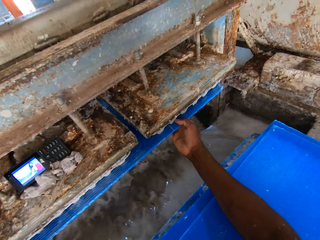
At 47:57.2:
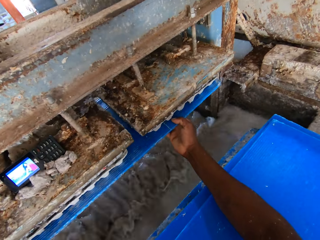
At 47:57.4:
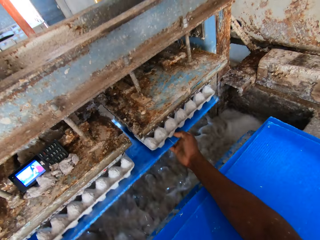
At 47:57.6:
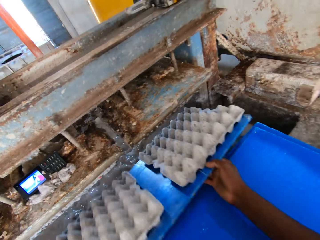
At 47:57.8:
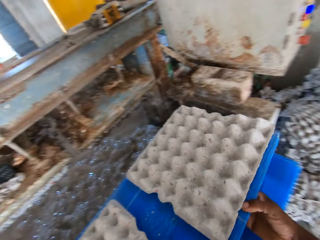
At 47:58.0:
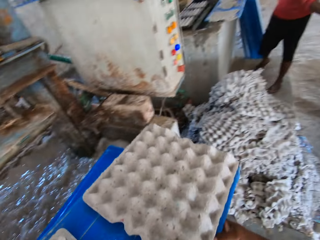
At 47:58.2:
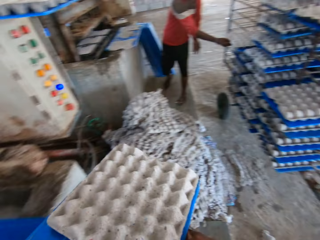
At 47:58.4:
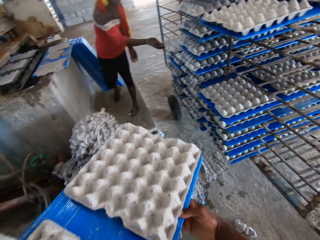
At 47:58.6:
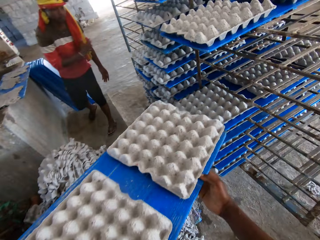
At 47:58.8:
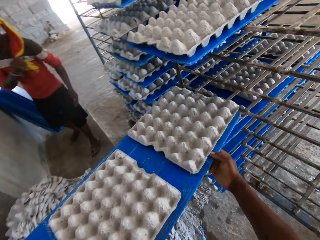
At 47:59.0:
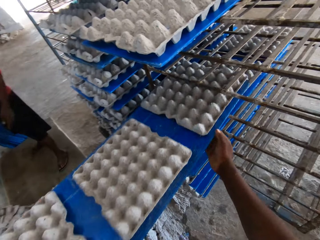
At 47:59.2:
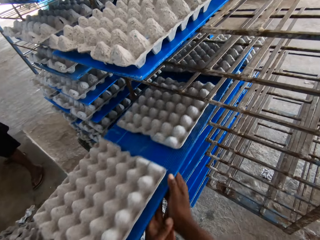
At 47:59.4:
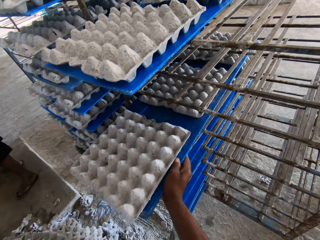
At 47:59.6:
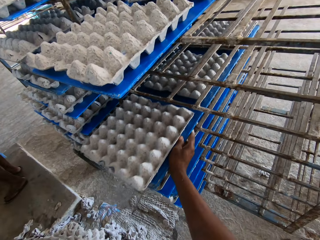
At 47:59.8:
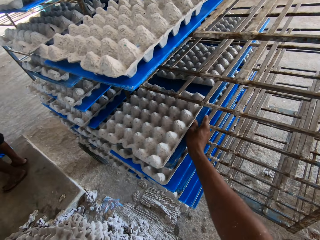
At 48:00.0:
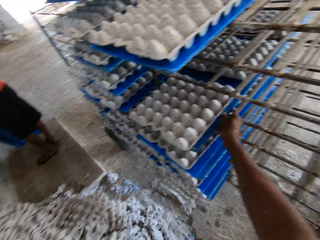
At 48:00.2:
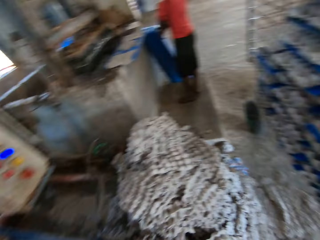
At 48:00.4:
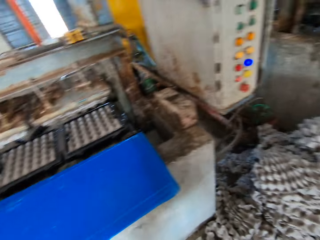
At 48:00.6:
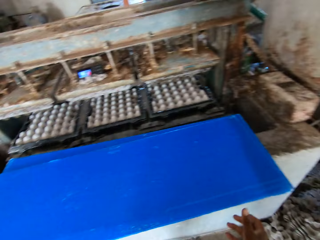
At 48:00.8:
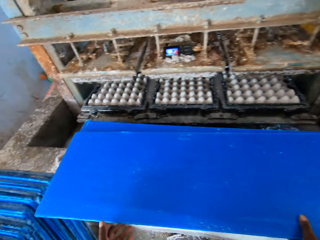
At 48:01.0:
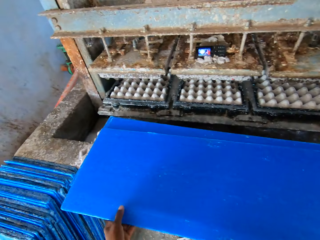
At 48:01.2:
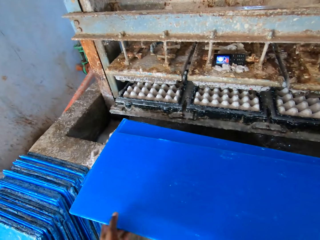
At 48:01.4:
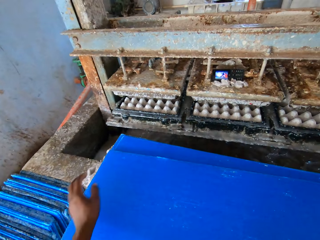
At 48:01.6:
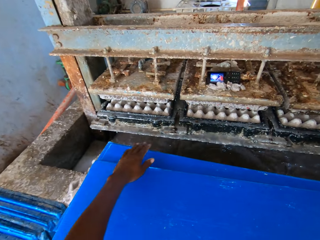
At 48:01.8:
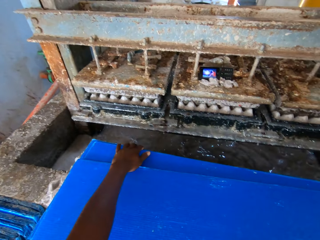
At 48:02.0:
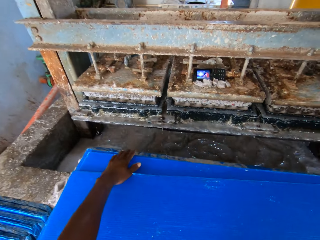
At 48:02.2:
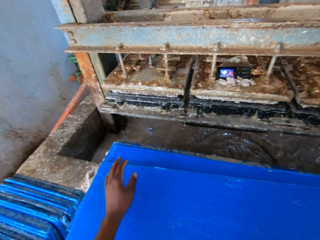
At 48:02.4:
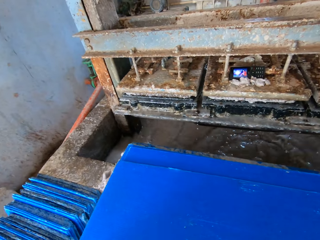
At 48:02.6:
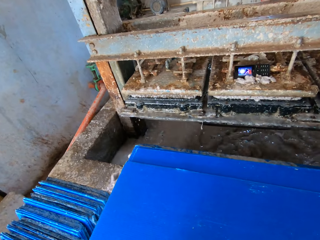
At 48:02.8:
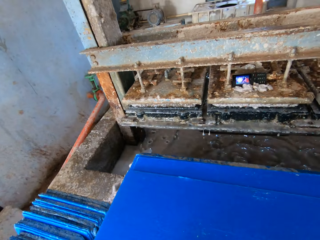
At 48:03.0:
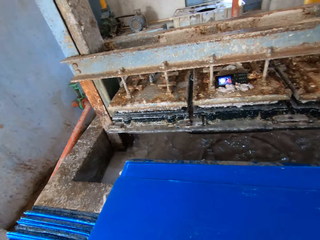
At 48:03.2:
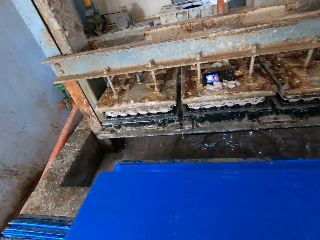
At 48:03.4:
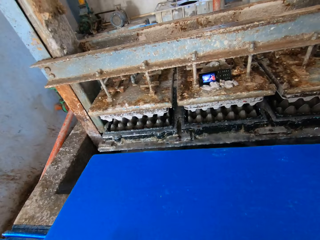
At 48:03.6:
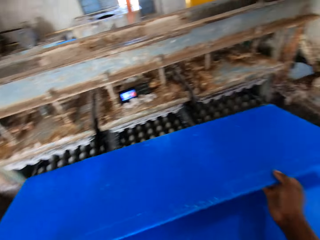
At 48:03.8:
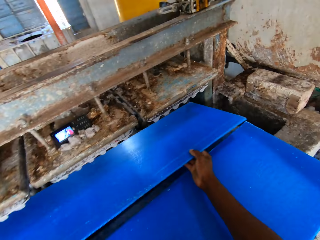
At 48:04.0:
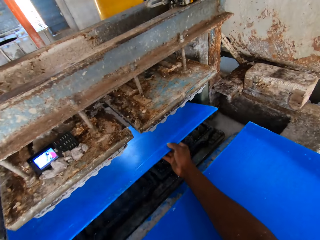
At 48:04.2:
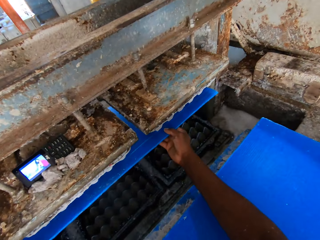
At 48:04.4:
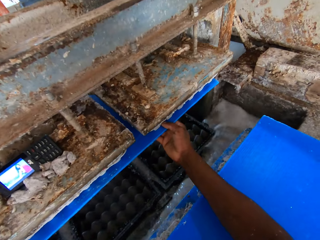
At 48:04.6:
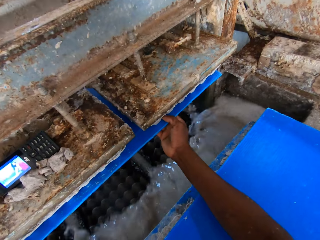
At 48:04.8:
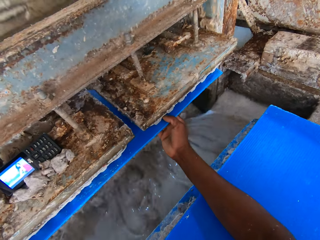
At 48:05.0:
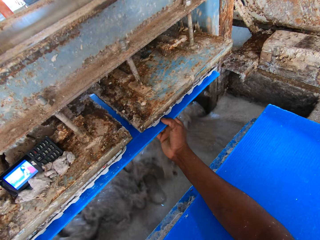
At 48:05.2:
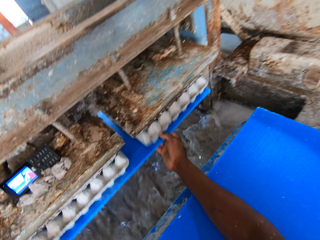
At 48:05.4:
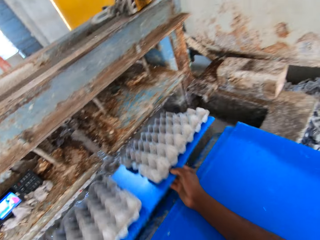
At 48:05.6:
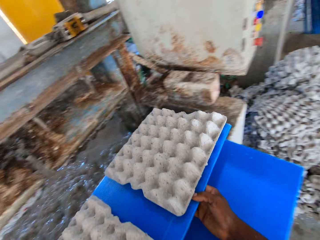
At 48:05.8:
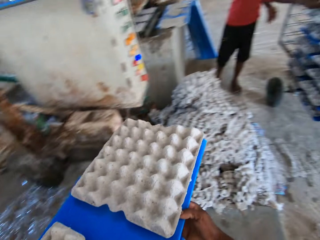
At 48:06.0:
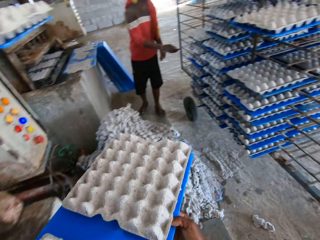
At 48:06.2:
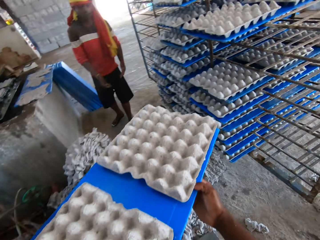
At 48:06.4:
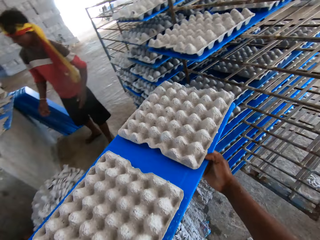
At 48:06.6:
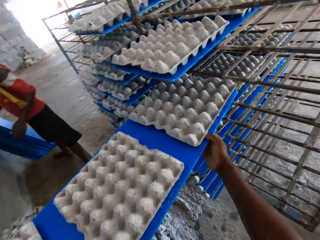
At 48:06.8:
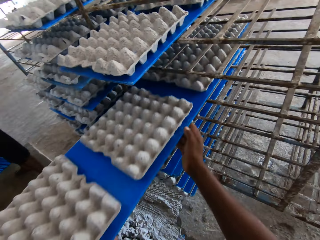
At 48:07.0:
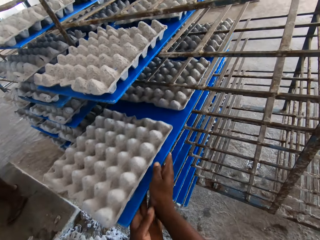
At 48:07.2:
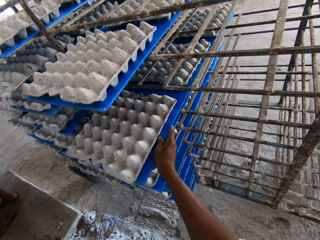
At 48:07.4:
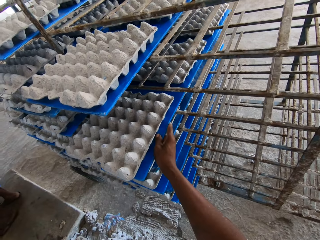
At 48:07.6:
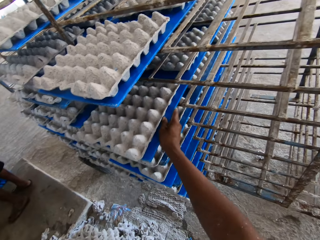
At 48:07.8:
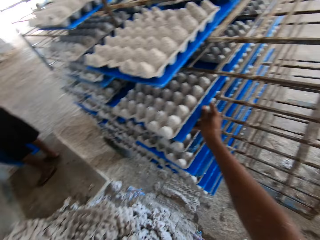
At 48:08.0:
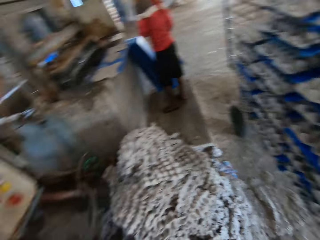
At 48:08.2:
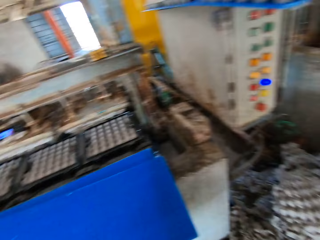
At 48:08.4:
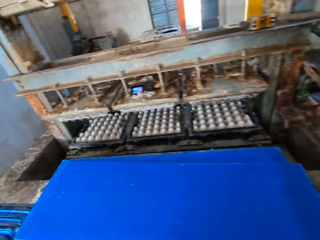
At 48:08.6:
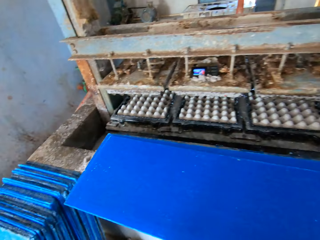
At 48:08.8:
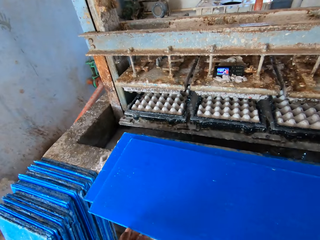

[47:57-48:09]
The camera wearer picks some egg trays with the plastic board or PVC sheet and removes the PVC sheet from the pulp molding machine with both hands. A man touches the PVC sheet on the rack with his right hand. The camera wearer places the PVC sheet with the egg trays on the rack with both hands. He touches the PVC sheets on the platform with both hands. He turns around and adjusts the plastic boards. He picks a plastic board. He places the PVC sheet in the pulp molding machine with both hands, picks some egg trays with the plastic board, and removes the PVC sheet from the pulp molding machine with both hands. The man touches the PVC sheet on the rack with his right hand. The camera wearer places the PVC sheet with the egg trays on the rack with both hands.

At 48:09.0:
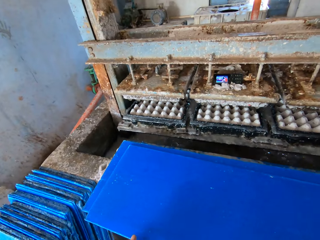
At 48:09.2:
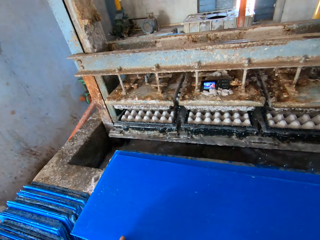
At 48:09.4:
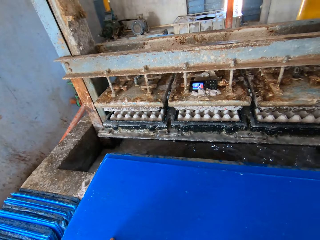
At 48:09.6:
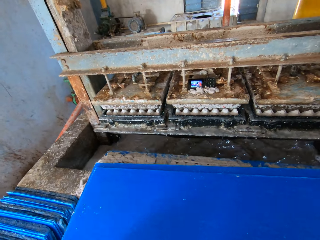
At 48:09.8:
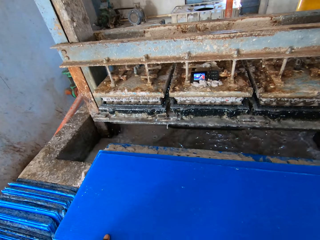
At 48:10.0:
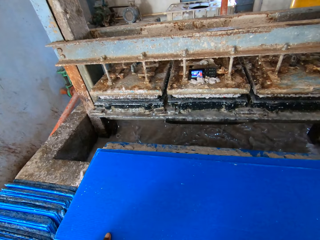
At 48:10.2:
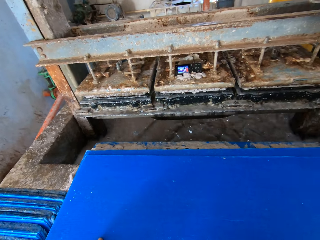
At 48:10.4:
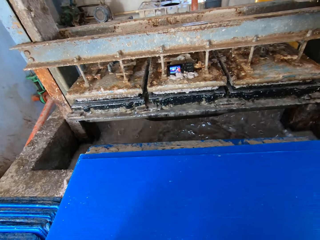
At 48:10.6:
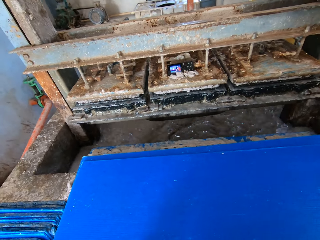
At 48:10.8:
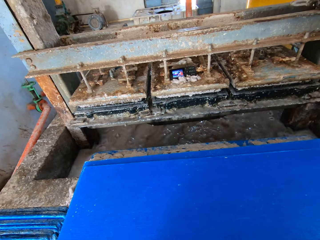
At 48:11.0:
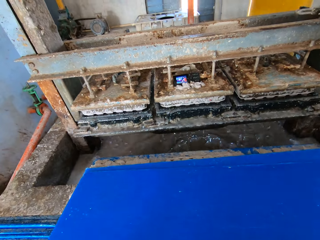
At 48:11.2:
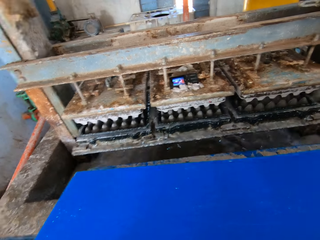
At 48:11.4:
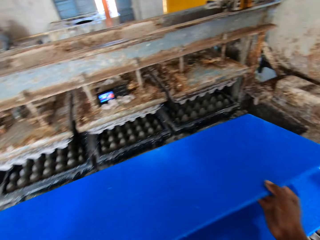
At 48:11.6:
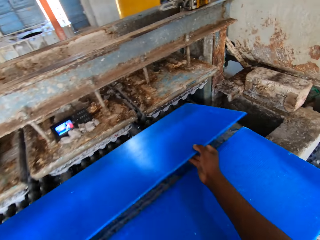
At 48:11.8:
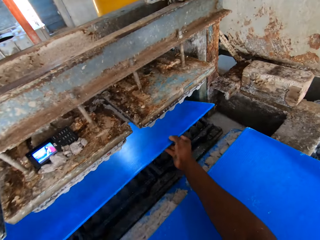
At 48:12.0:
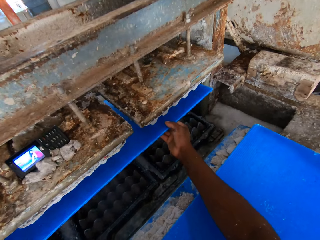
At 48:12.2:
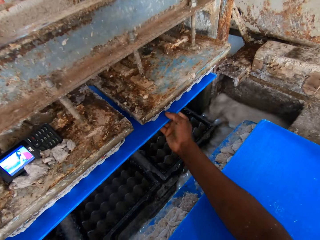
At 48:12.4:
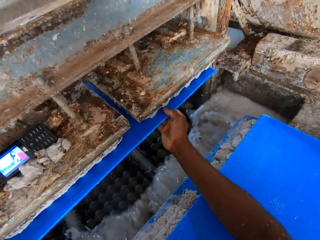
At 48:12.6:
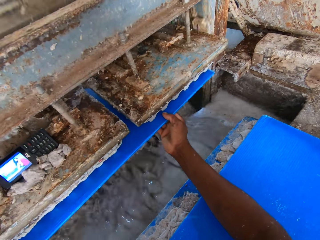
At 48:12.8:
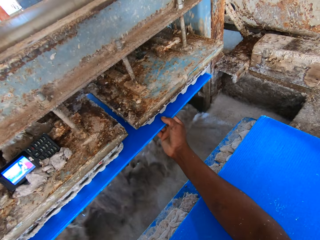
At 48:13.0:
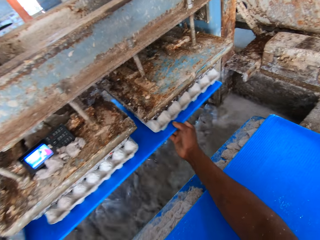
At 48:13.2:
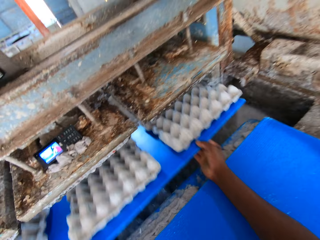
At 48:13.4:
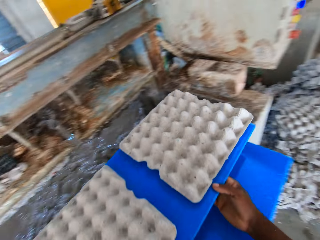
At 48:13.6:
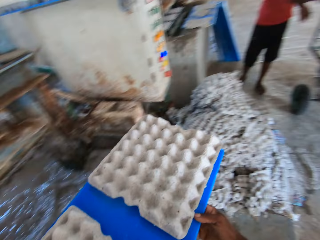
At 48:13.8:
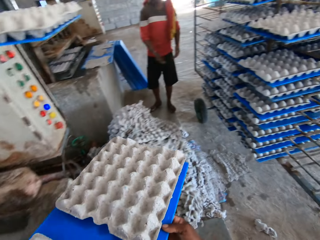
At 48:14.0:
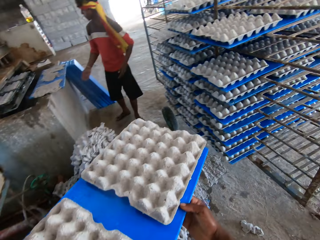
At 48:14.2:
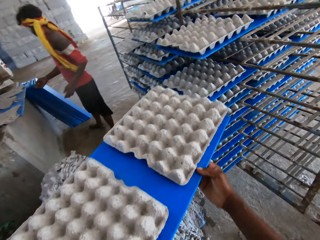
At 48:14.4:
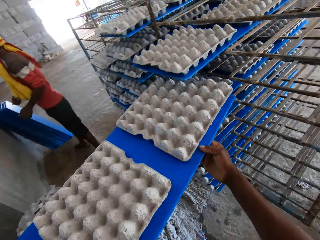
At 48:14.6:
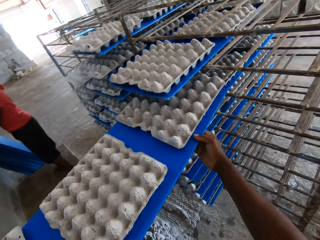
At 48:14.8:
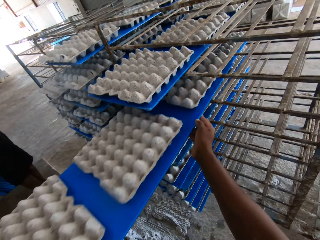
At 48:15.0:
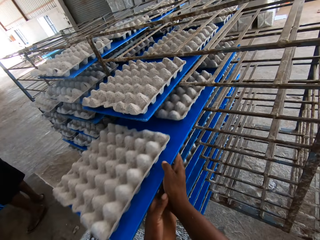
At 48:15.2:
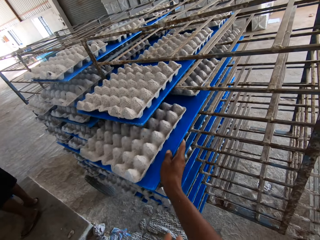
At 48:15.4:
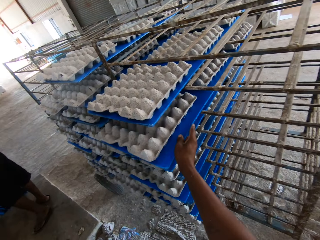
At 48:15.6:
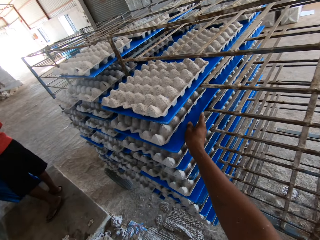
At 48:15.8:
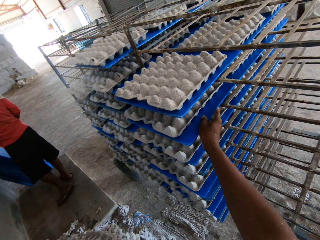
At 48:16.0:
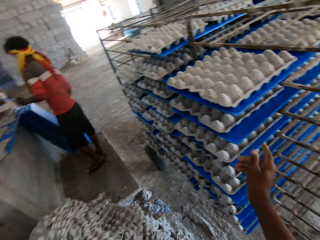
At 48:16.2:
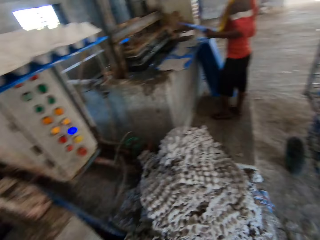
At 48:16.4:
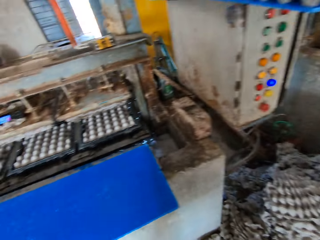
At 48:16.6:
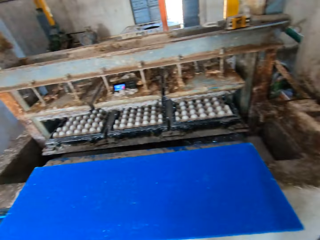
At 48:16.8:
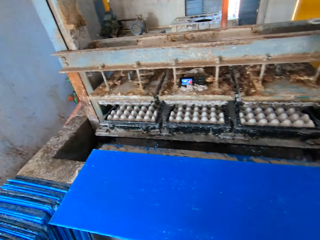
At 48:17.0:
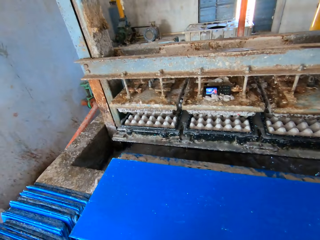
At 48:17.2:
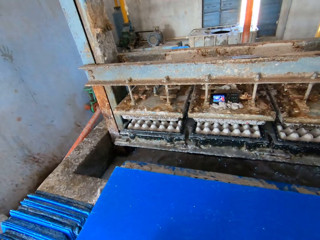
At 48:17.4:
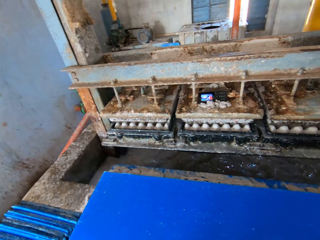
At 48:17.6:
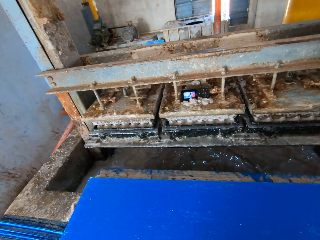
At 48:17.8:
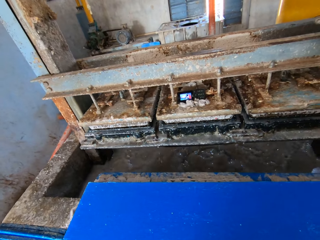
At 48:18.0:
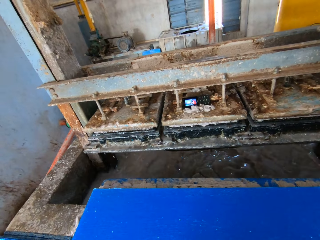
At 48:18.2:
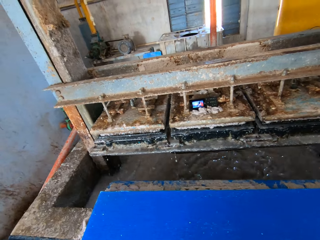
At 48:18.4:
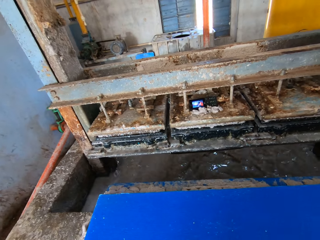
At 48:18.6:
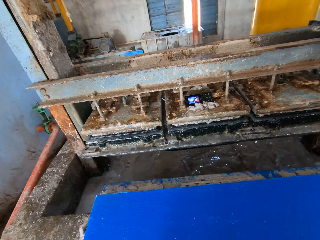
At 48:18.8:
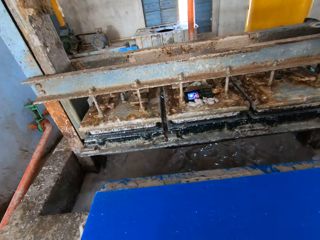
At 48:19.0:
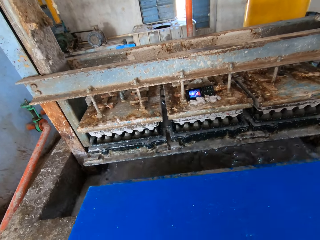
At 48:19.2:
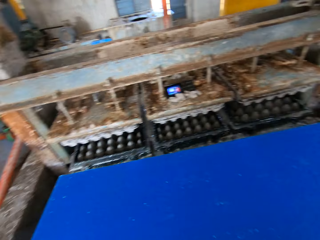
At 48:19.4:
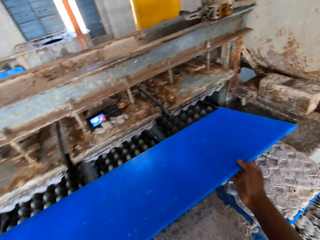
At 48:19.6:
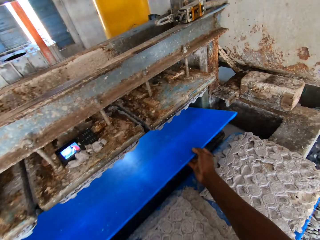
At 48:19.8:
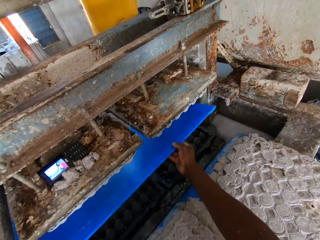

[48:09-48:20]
The camera wearer turns around. He picks the PVC sheet or plastic board from the platform with both hands. He places the PVC sheet in the pulp molding machine with both hands, picks some egg trays with the plastic board, and removes the PVC sheet from the pulp molding machine with both hands. He places the PVC sheet with the egg trays on the rack with both hands. He turns around and picks the plastic board.
